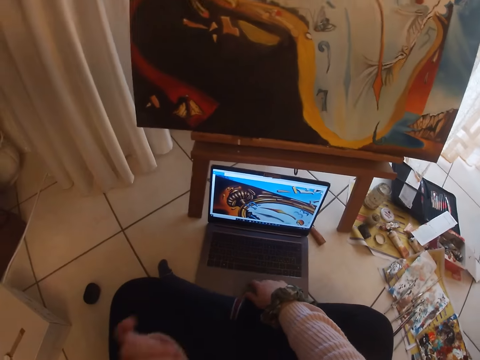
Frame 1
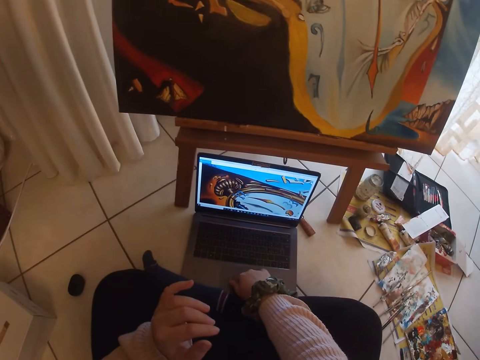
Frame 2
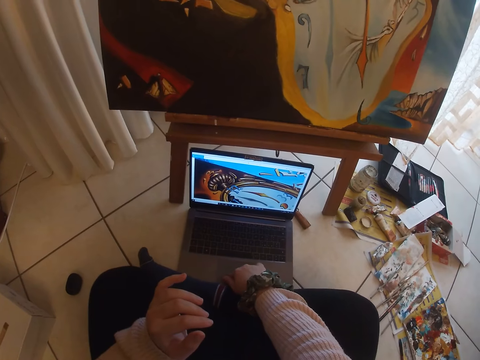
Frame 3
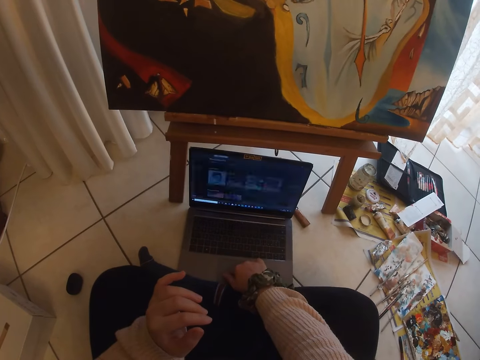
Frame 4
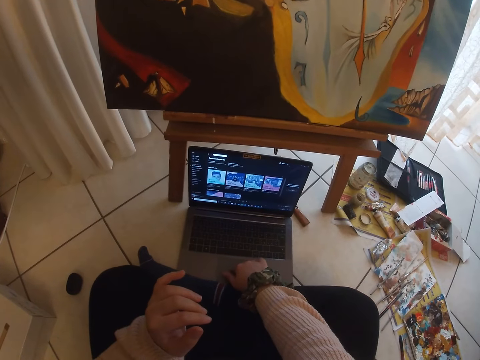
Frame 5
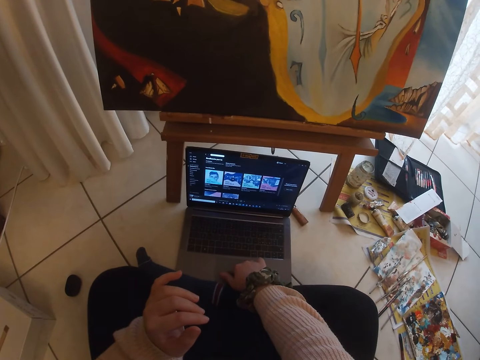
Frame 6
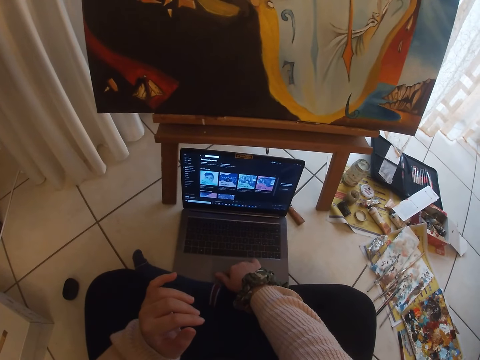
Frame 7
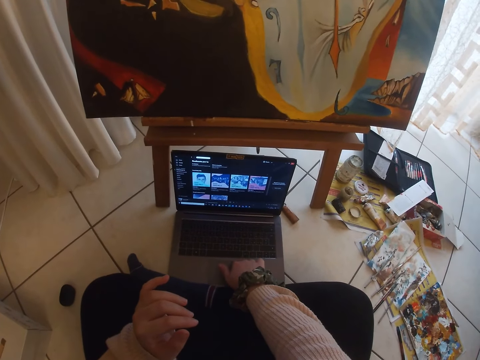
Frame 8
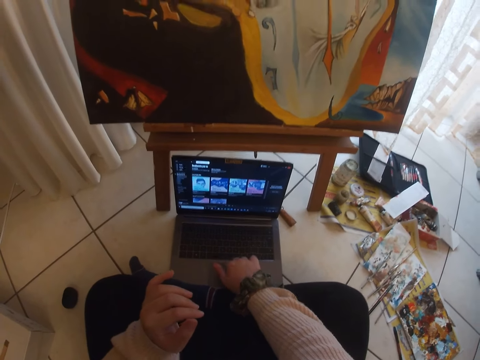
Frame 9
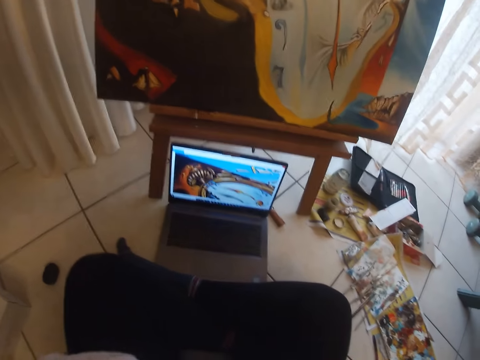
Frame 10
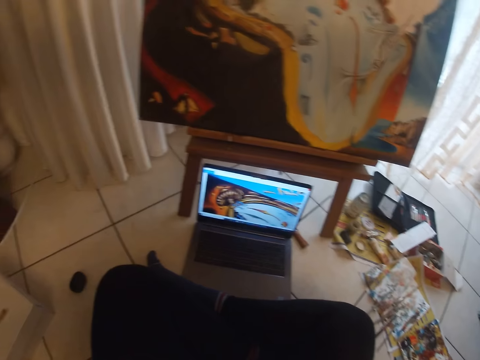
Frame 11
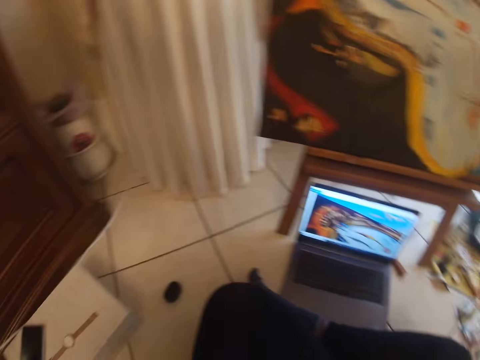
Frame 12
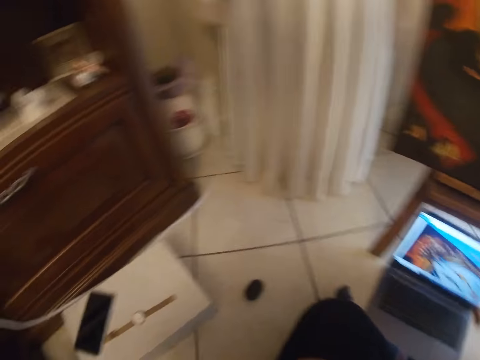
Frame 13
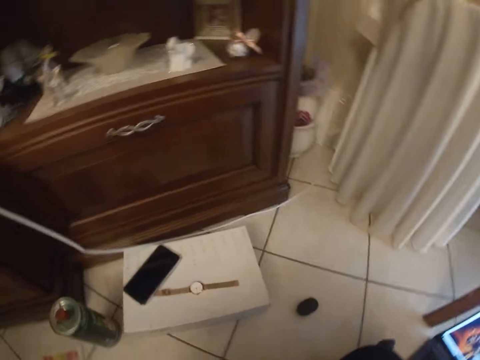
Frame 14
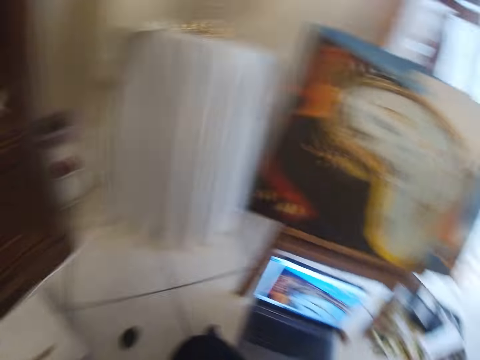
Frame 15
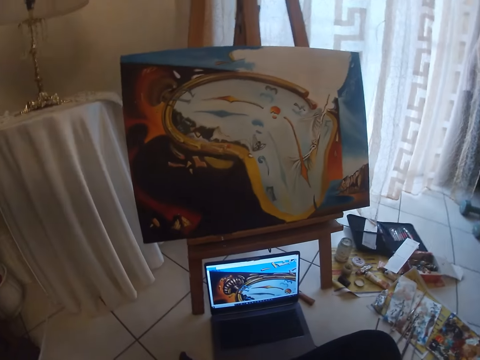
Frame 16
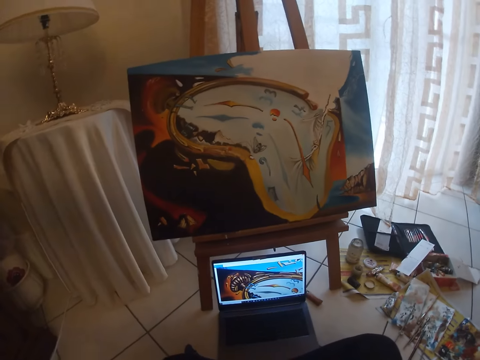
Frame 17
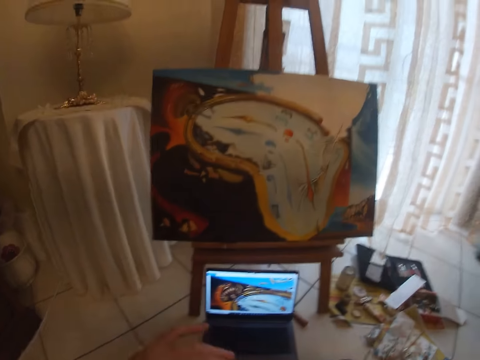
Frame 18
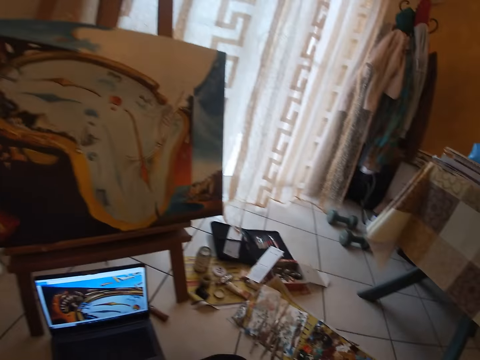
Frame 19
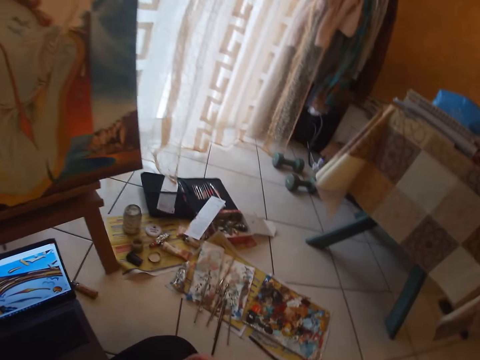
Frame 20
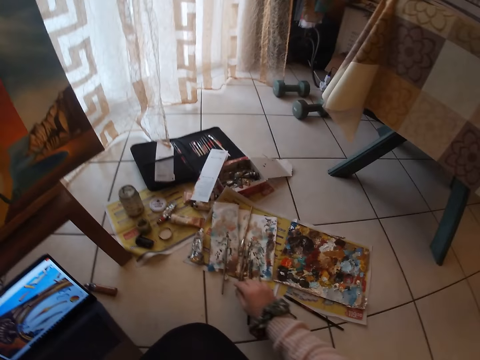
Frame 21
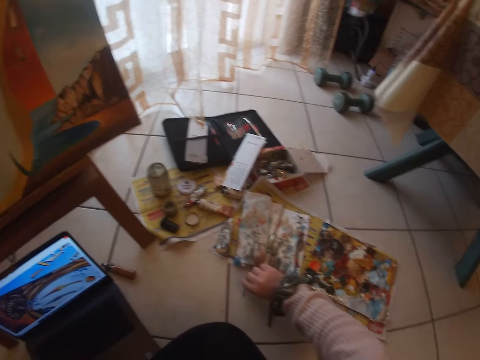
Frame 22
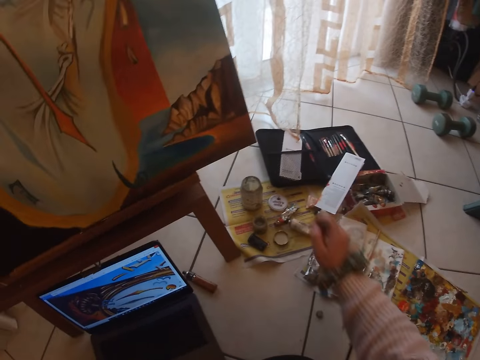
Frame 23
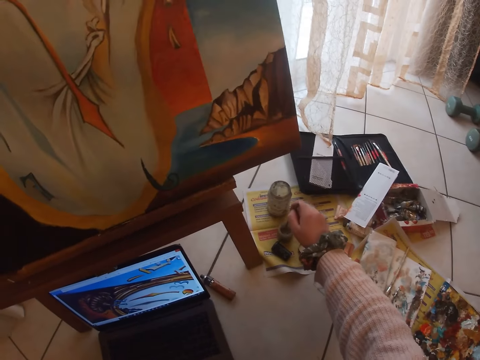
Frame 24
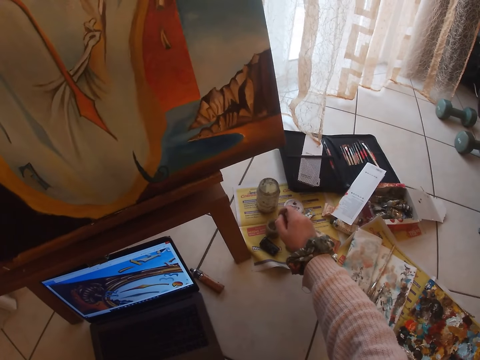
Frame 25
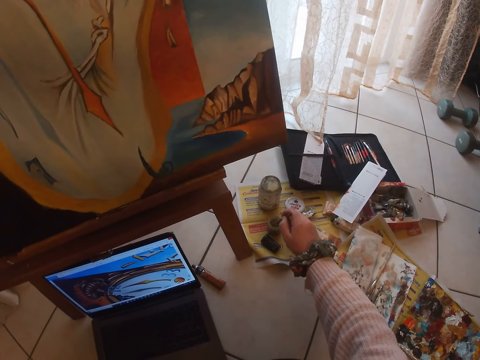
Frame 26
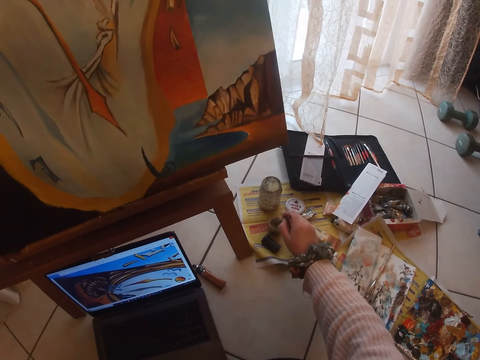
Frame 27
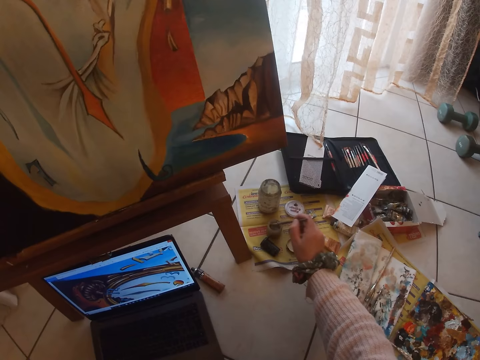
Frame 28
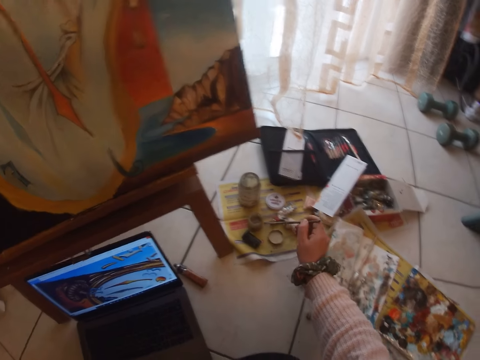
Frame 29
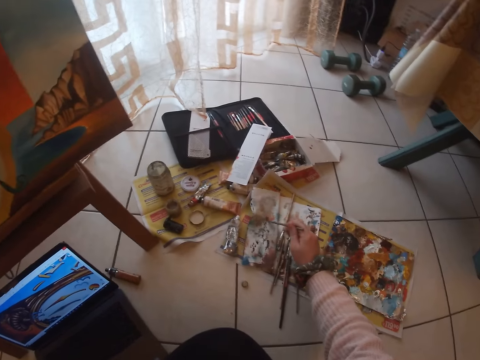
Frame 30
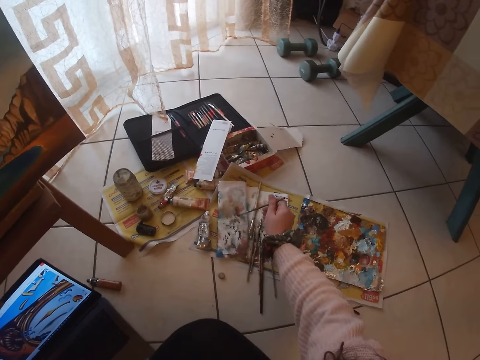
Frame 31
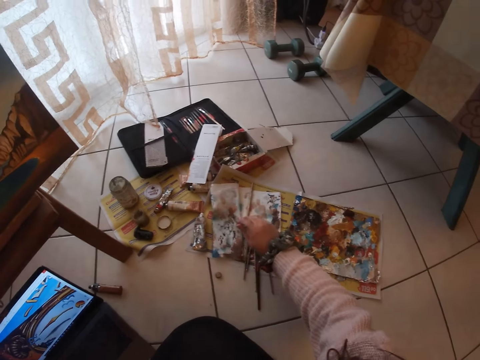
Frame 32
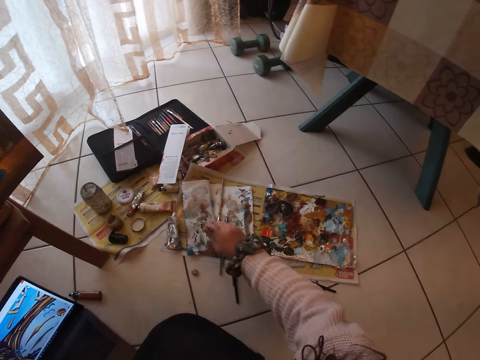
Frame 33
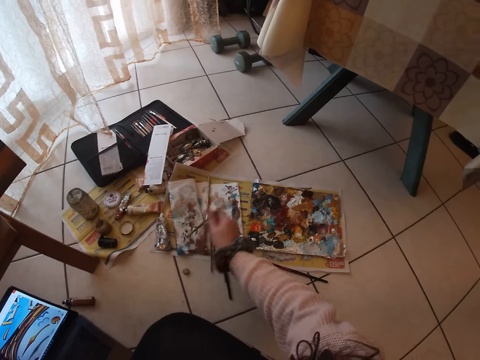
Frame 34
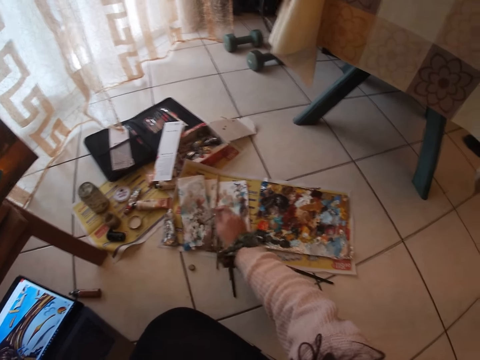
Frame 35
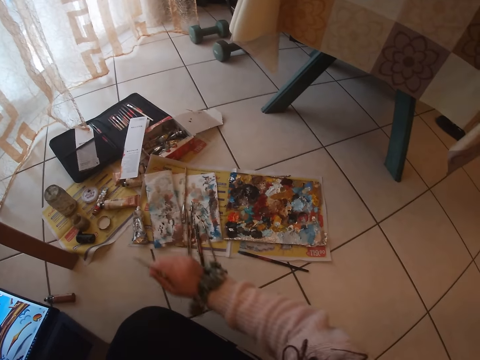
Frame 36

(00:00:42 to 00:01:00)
The camera wearer operates the laptop with her right hand on the track pad. She touches her face with her hands. She looks around a room. She picks up a paint brush from the floor with her right hand. She cleans the paint brush in a small cup on the floor. She dips the paint brush in a paint can. She cleans the paint brush on a paper on the floor.

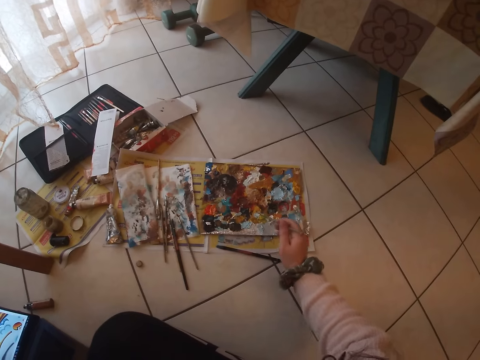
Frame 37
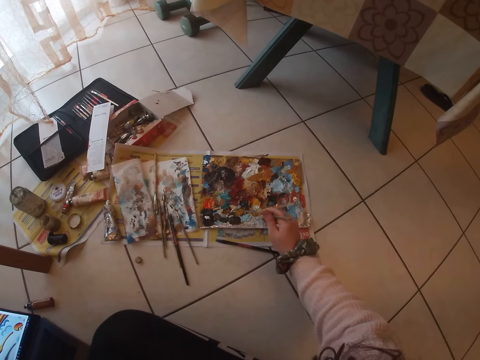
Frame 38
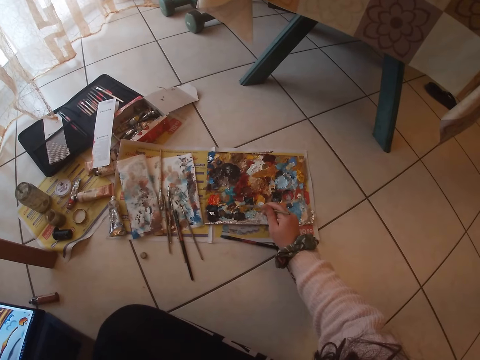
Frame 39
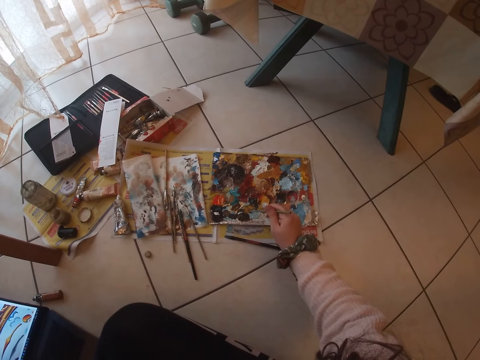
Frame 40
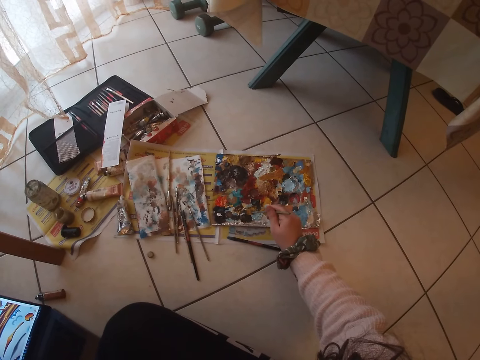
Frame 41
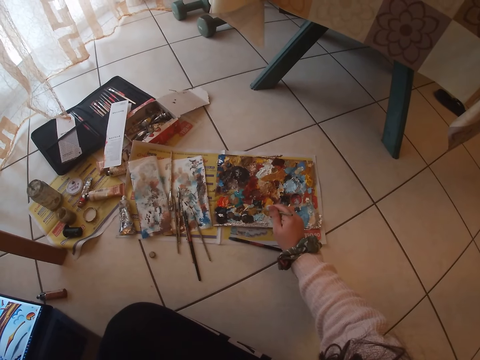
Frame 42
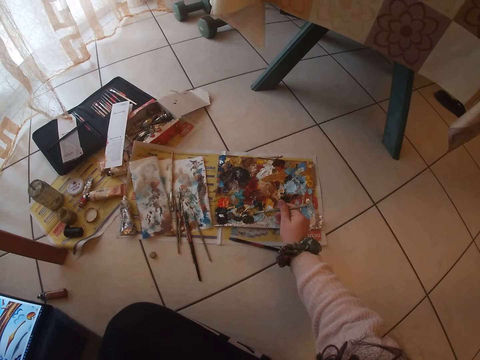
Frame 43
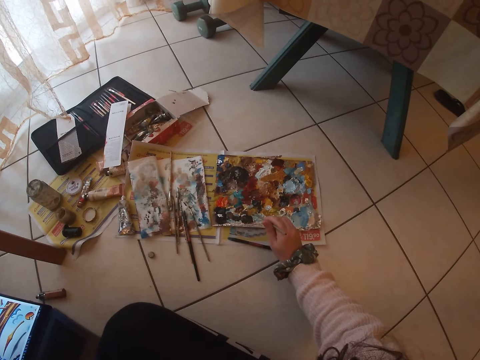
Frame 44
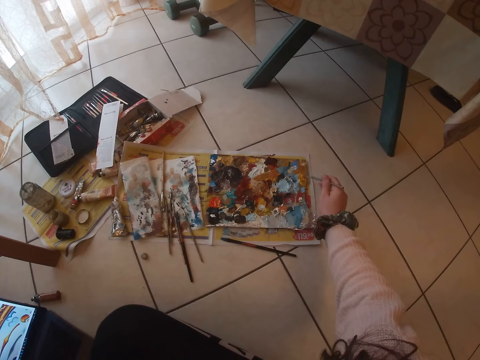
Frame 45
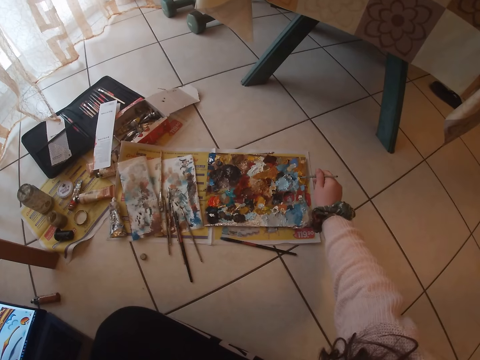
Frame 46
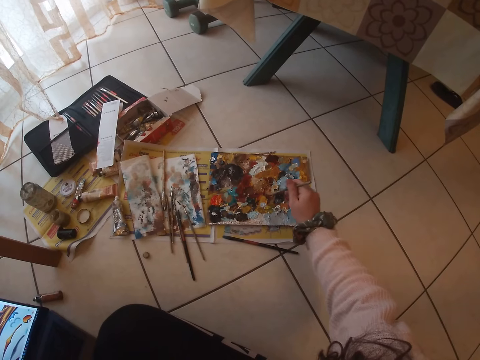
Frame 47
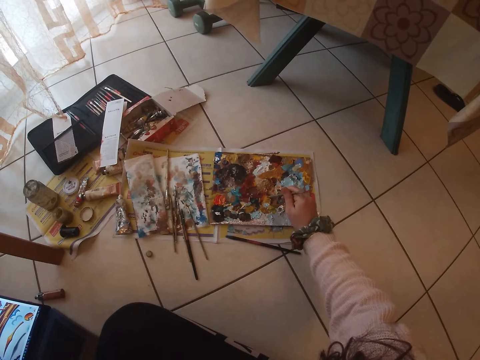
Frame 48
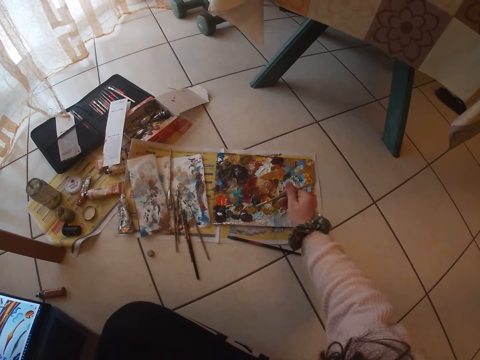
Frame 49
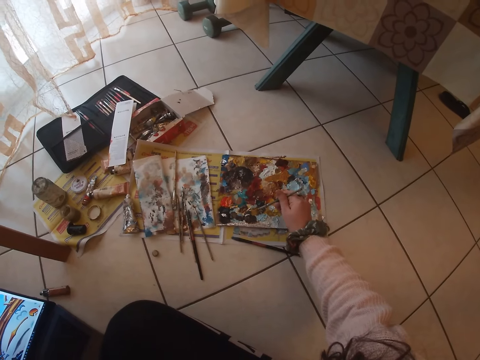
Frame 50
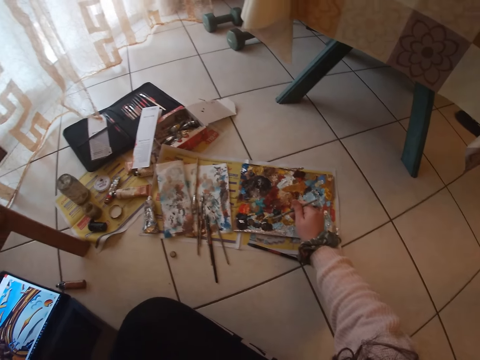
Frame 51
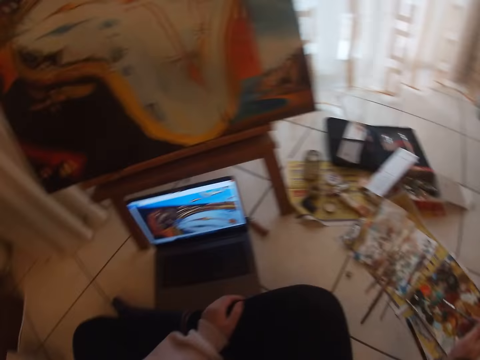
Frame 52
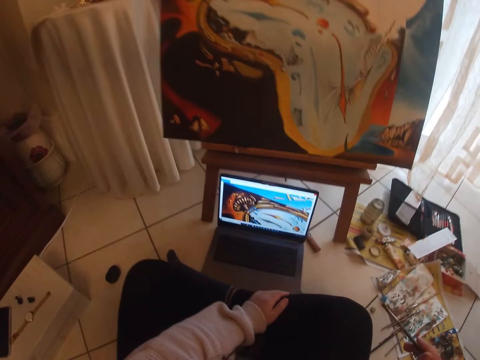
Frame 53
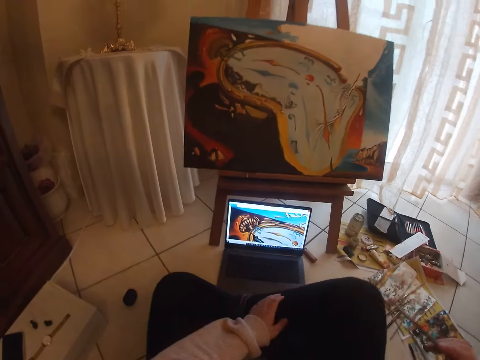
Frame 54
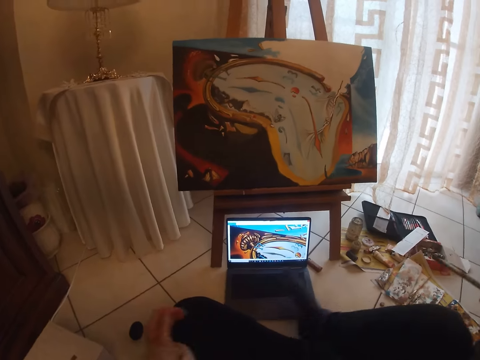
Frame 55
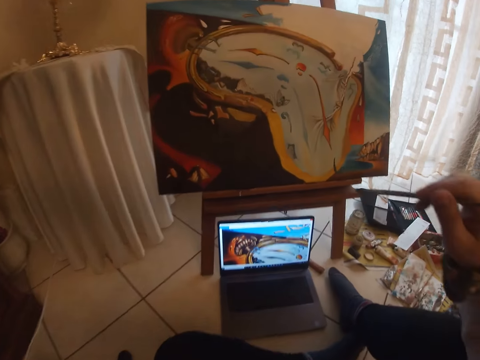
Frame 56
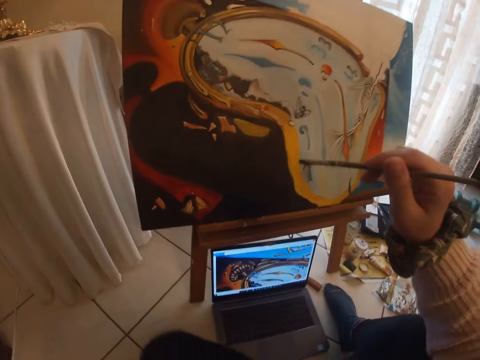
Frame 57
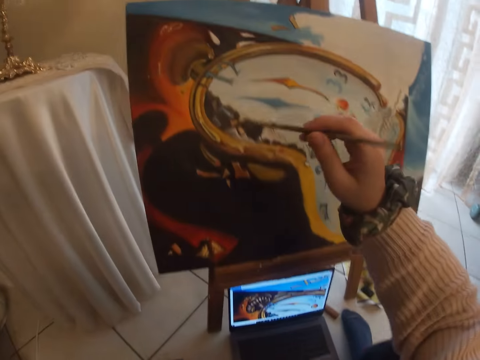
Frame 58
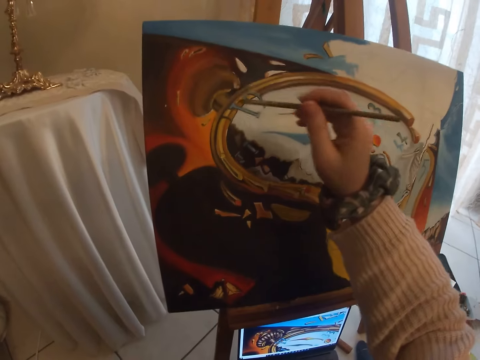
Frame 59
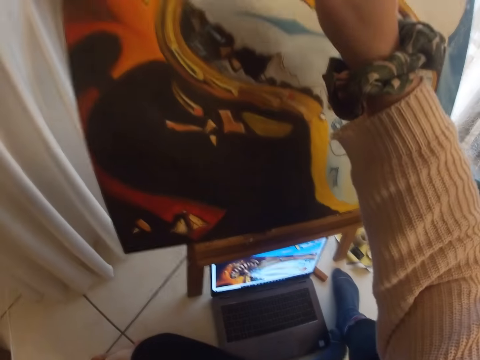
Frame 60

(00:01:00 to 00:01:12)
The camera wearer mixes colour on a paint board on the floor with the paint brush. She scoops paint with the paint brush. She adjusts her sitting position.
